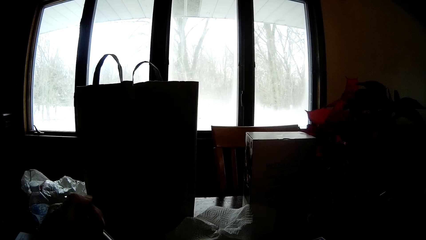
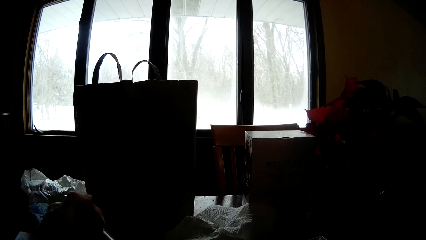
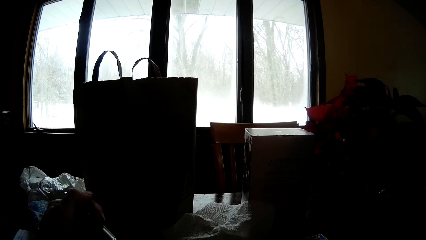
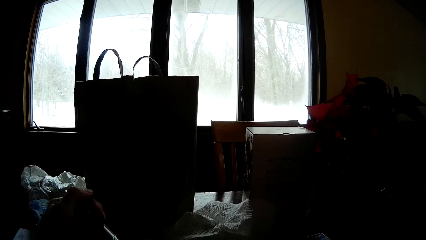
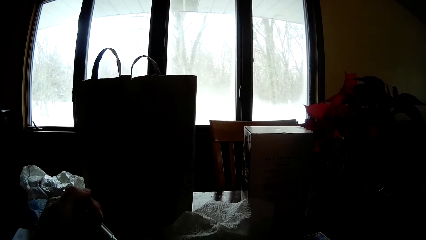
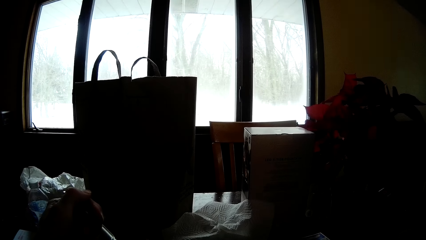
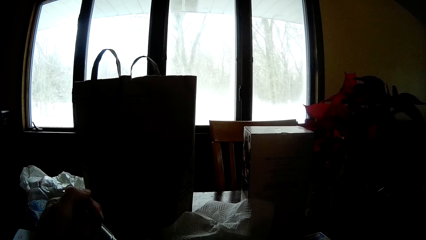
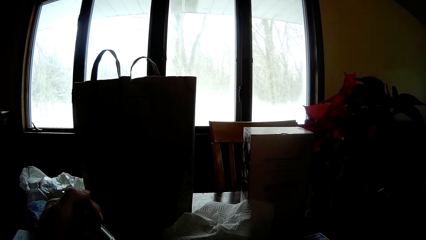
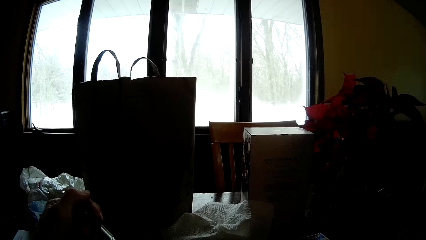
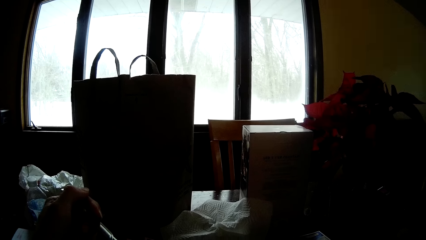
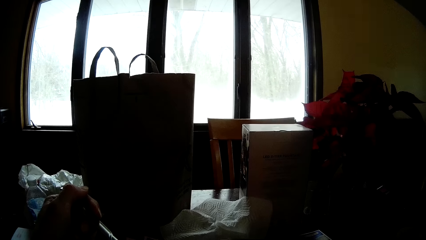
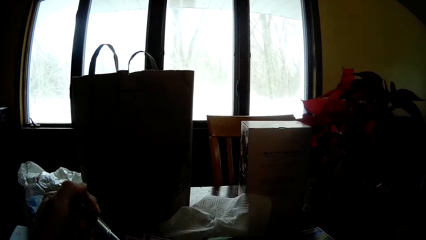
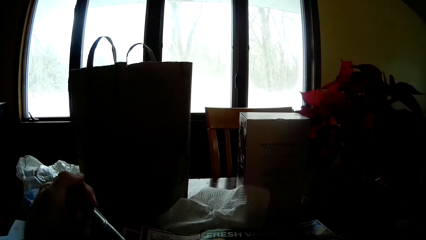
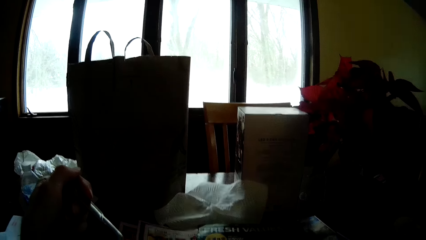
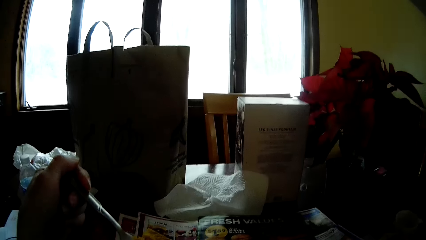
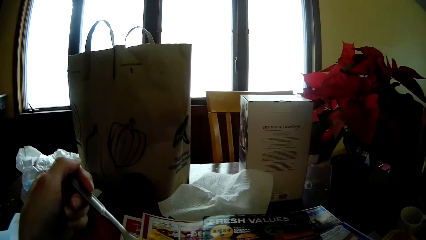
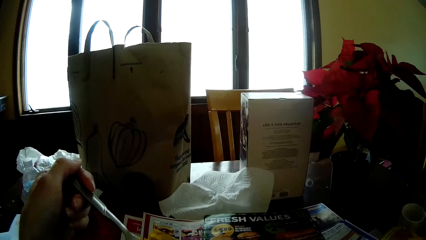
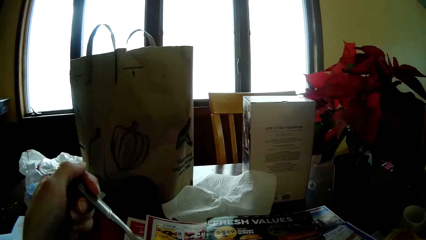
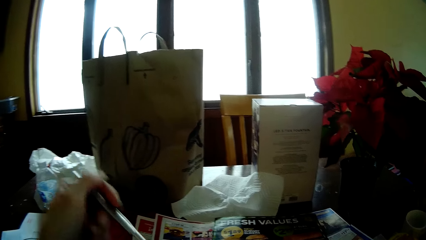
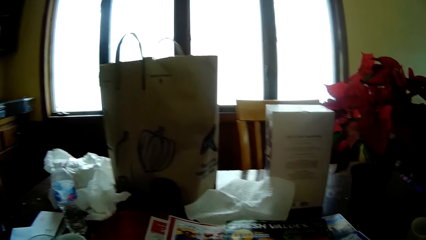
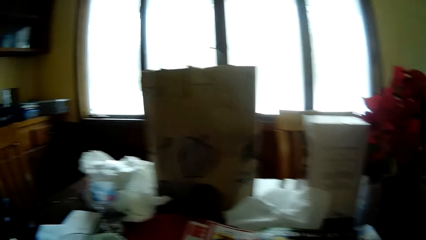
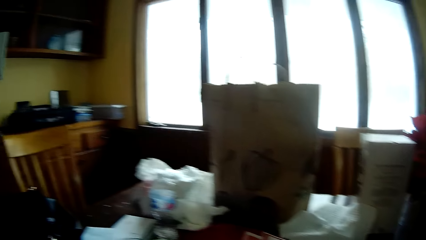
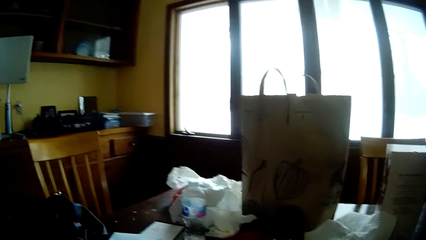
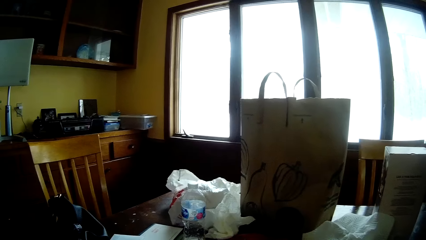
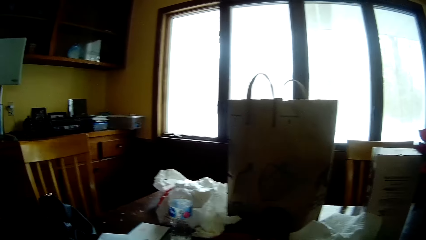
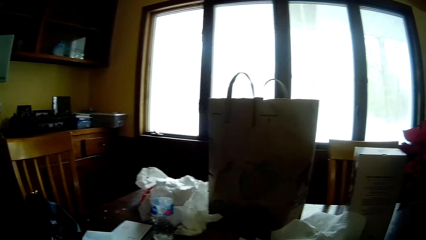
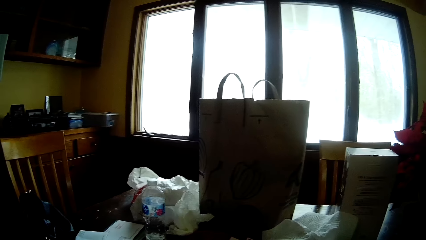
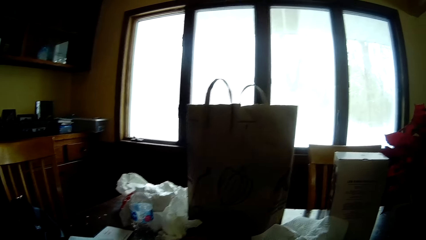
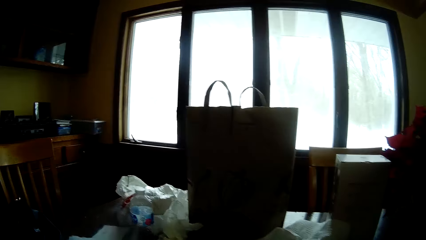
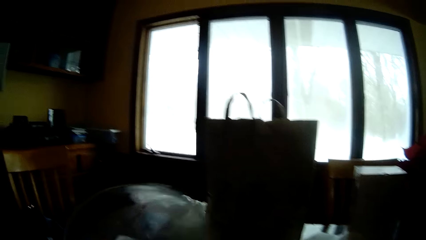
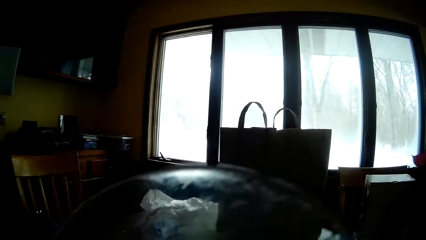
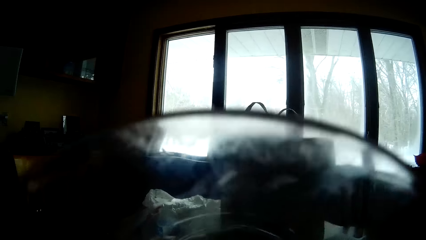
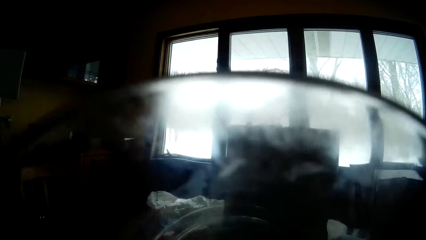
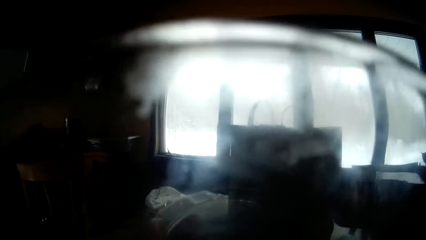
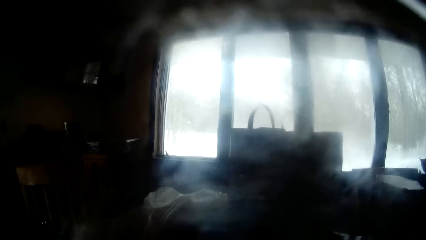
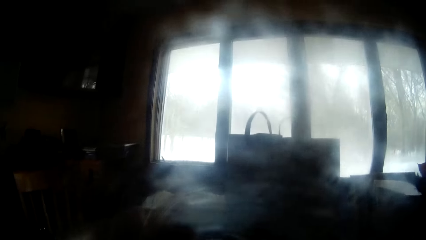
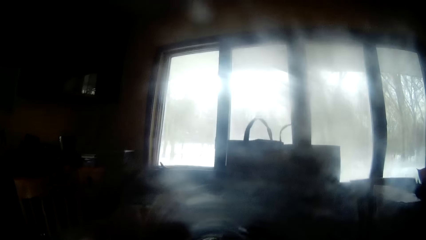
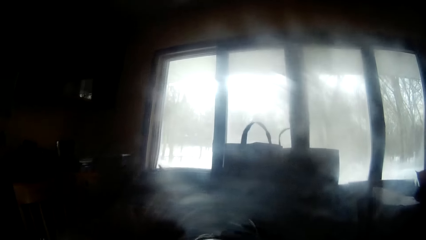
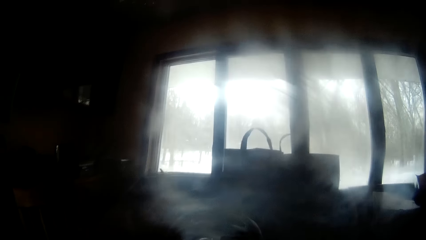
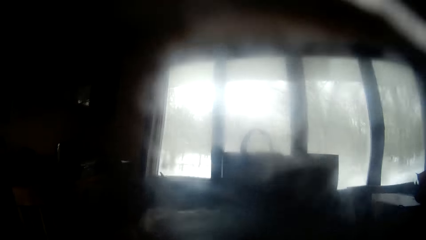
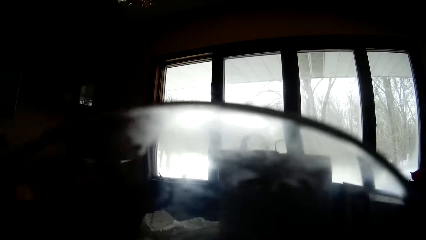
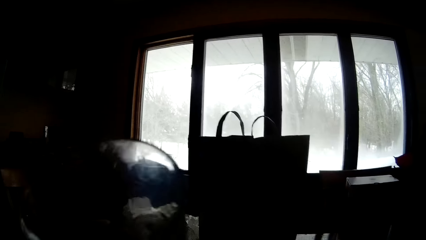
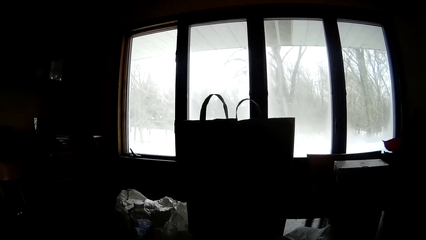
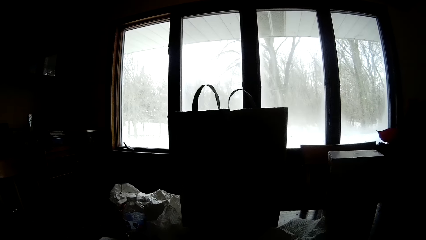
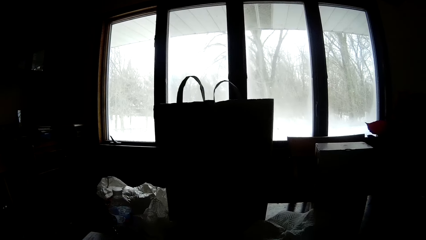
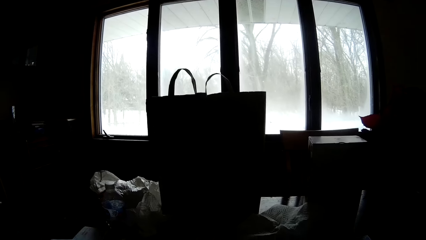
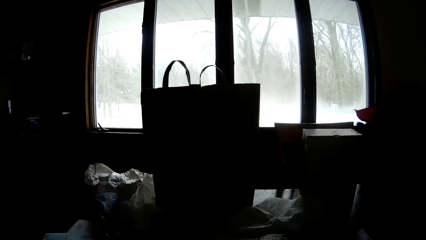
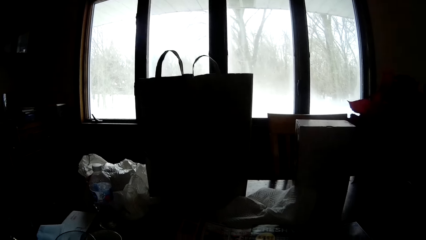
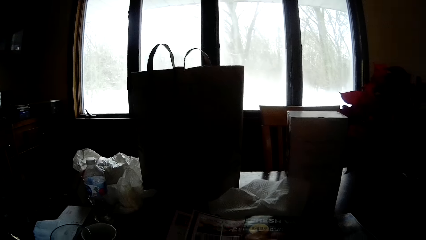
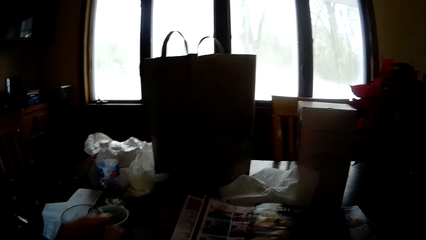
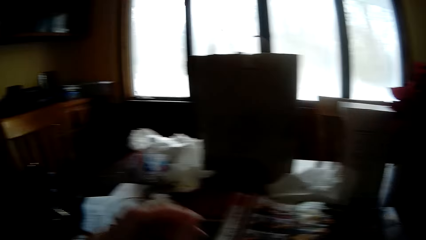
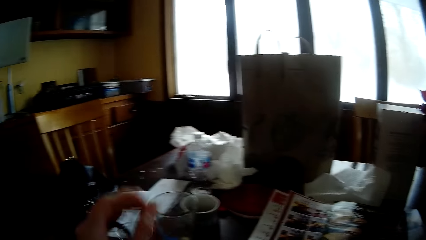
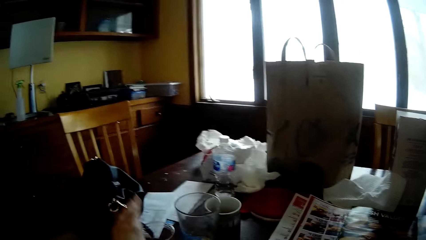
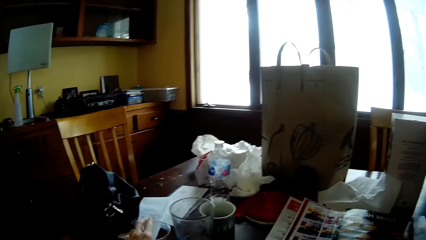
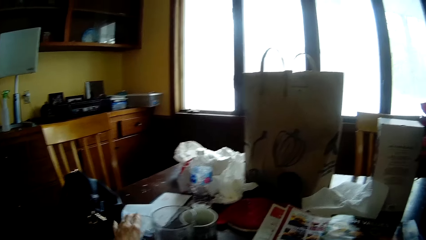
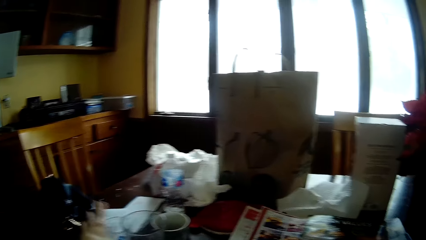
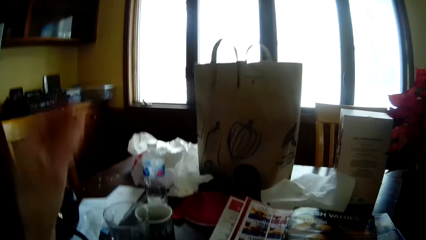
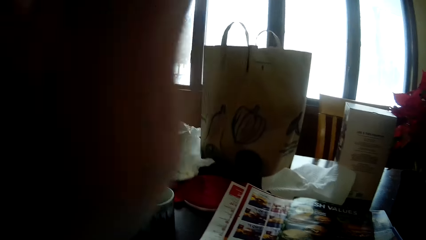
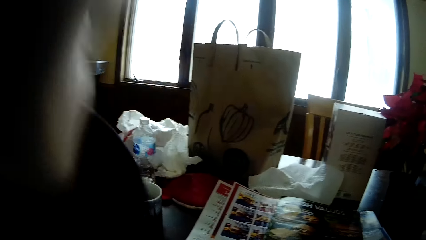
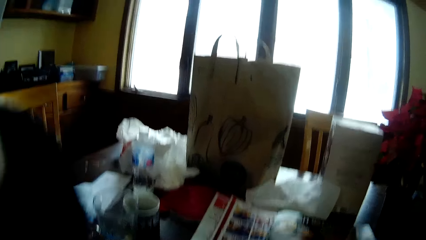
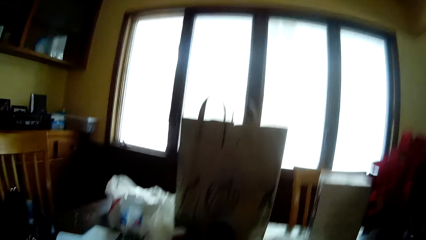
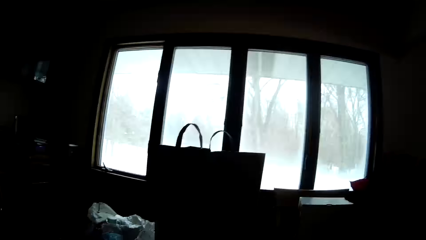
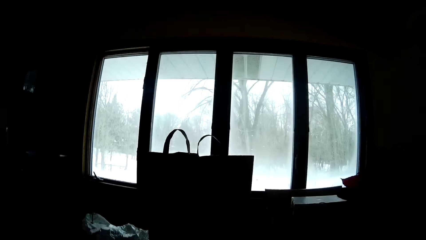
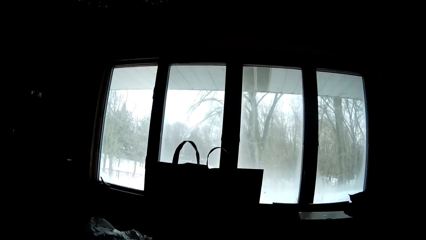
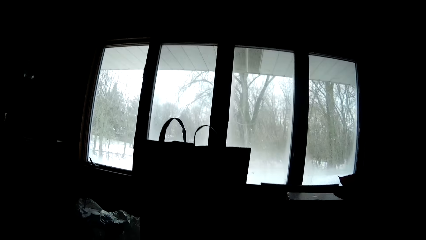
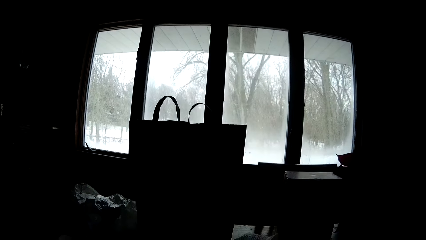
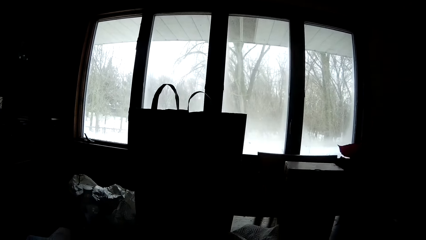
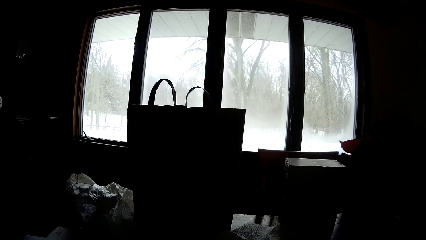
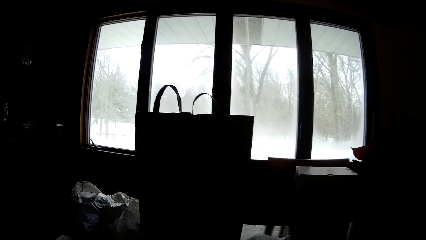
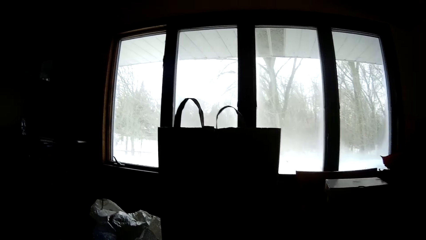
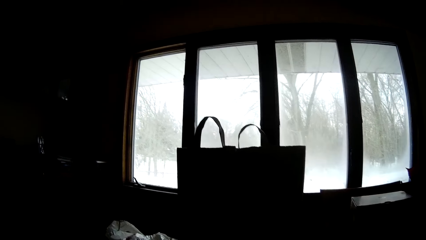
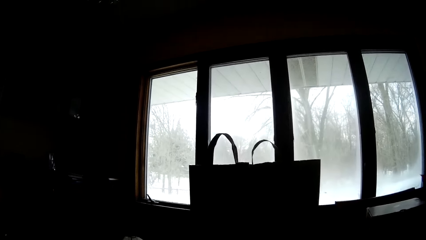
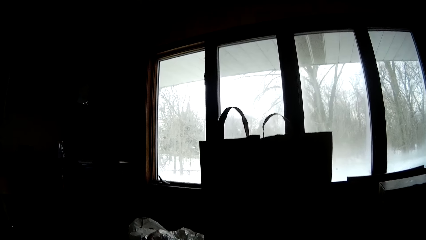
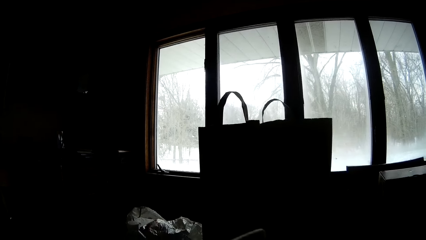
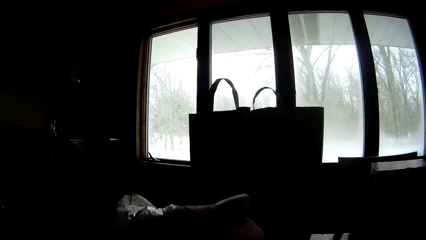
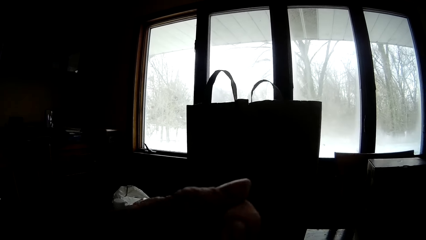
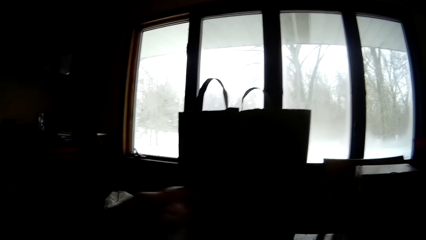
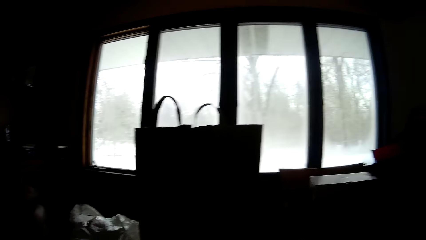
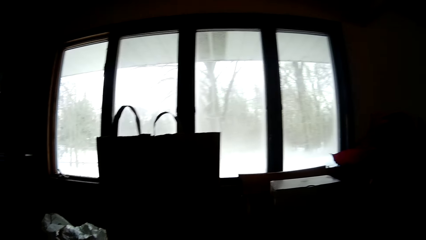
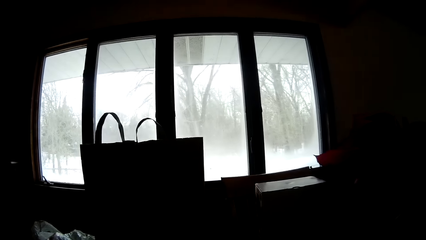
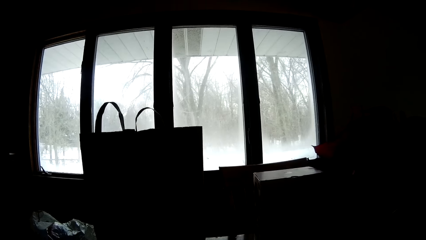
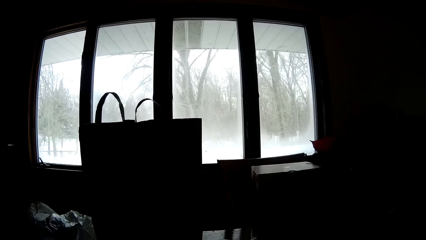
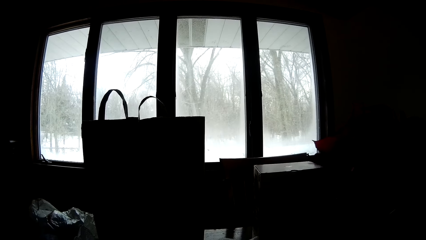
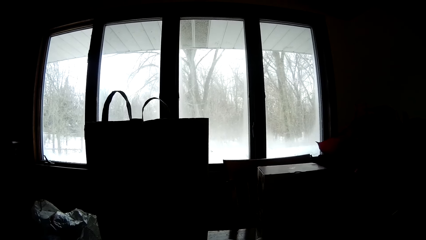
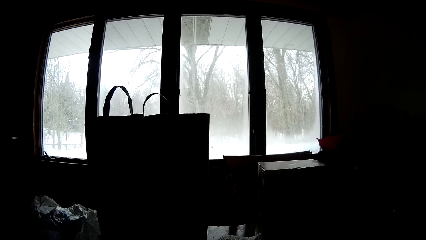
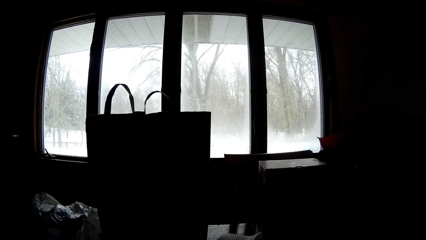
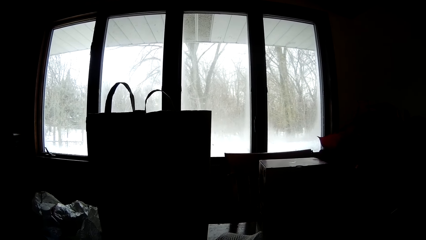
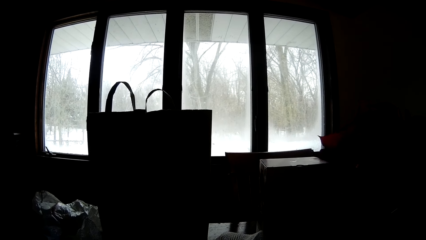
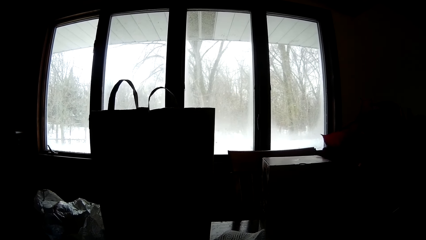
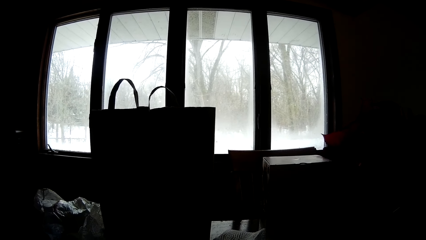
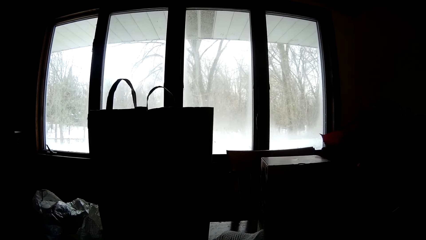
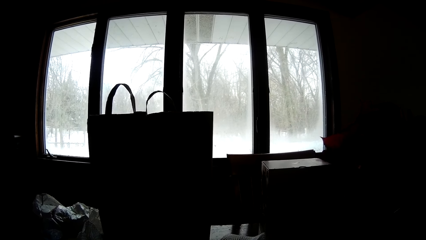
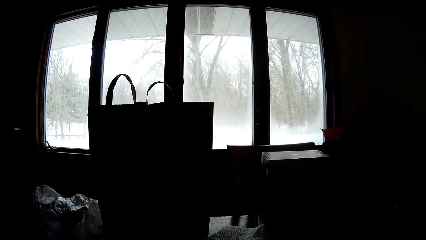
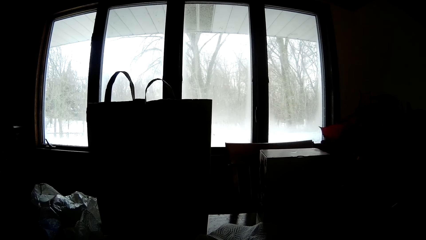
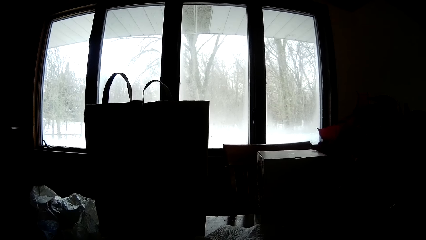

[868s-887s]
The camera wearer eats the food. She holds a spoon with her left hand. She drinks wine with the wine goblet using her left hand. She drops the wine goblet on the table with her left hand. She reads the magazine. She touches a wine glass with her left hand. She pushes the glass. She raises the hand. She eats the food. She looks around. She reads the magazine.
